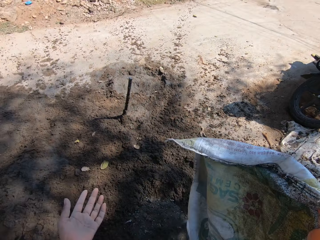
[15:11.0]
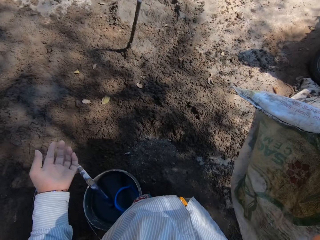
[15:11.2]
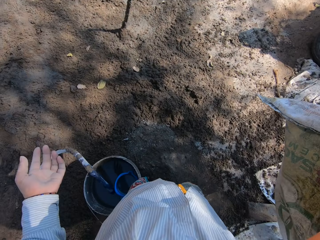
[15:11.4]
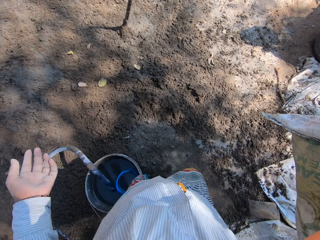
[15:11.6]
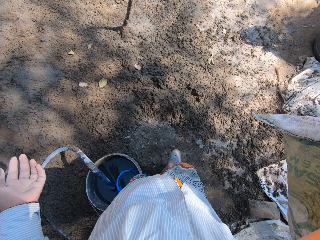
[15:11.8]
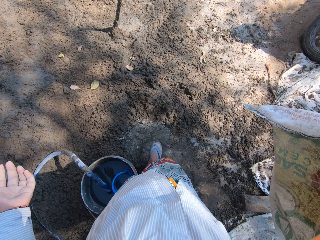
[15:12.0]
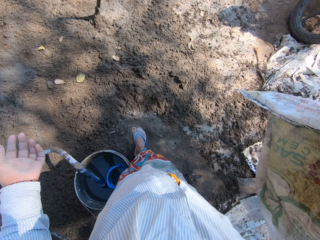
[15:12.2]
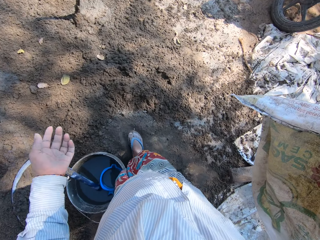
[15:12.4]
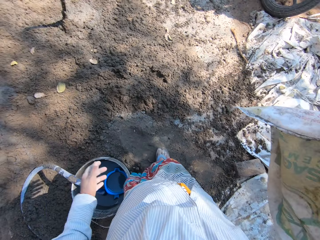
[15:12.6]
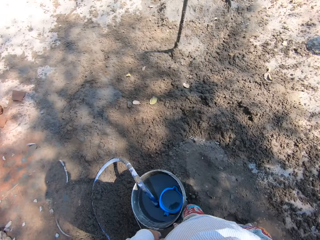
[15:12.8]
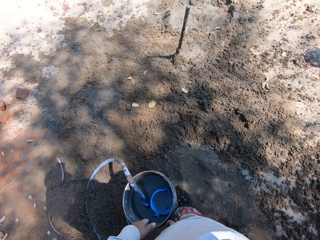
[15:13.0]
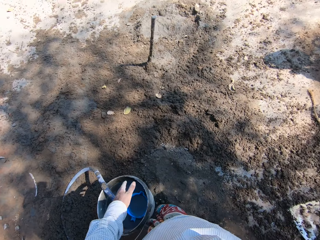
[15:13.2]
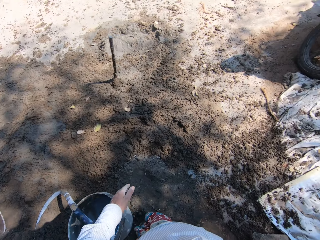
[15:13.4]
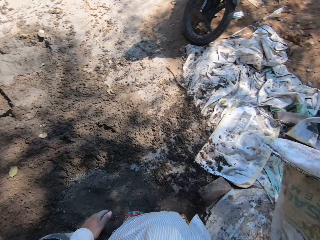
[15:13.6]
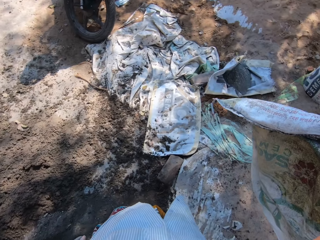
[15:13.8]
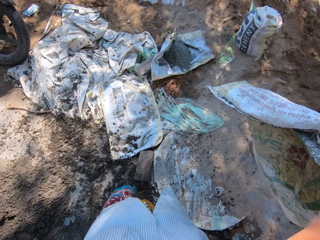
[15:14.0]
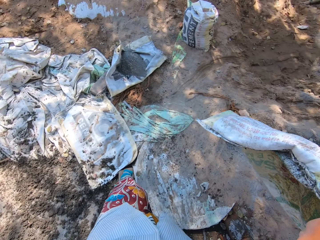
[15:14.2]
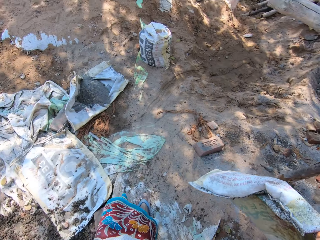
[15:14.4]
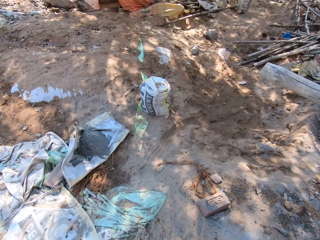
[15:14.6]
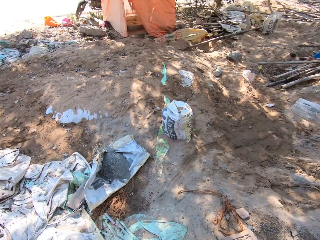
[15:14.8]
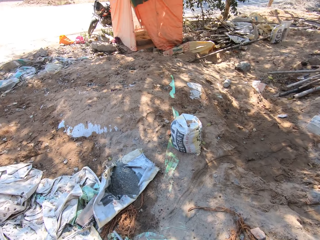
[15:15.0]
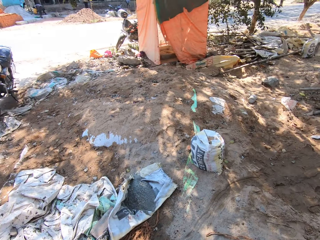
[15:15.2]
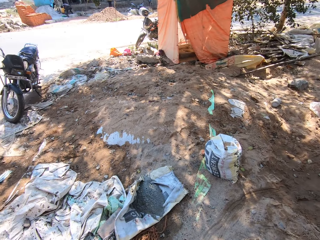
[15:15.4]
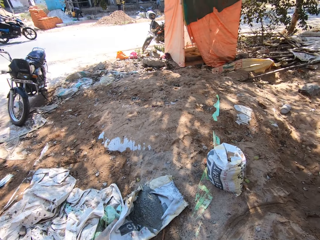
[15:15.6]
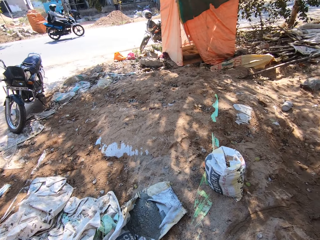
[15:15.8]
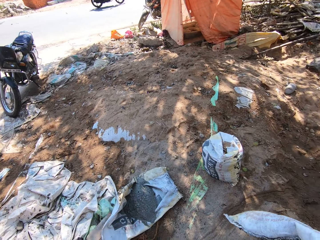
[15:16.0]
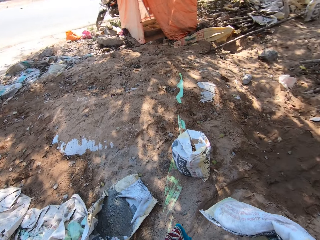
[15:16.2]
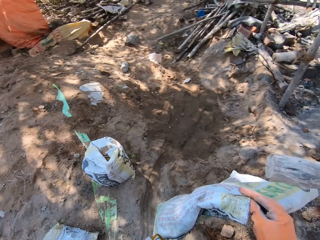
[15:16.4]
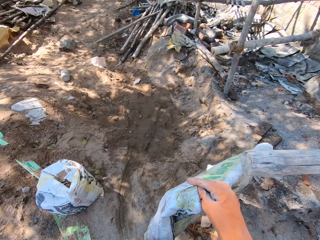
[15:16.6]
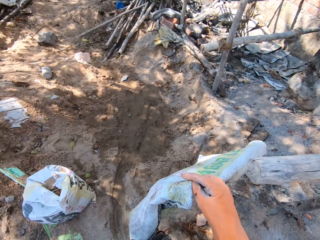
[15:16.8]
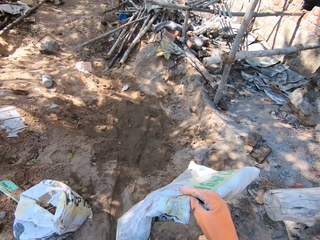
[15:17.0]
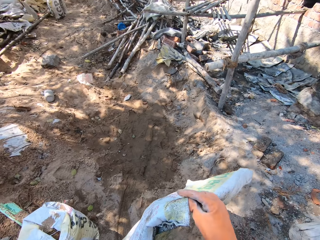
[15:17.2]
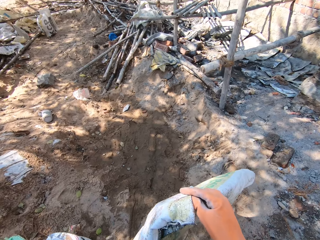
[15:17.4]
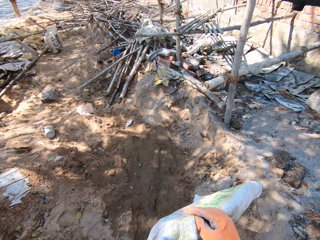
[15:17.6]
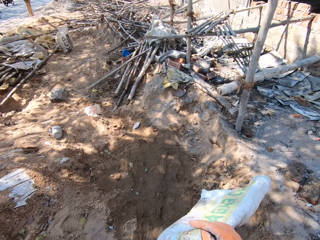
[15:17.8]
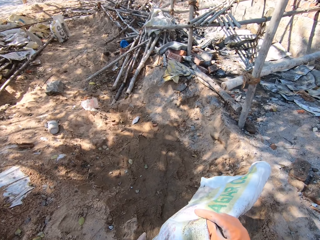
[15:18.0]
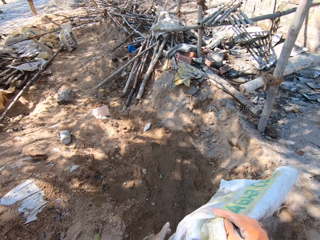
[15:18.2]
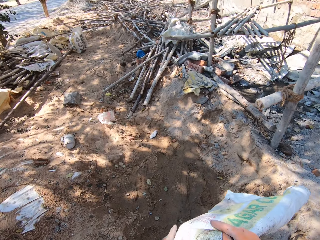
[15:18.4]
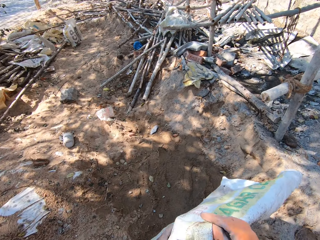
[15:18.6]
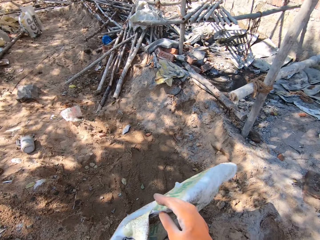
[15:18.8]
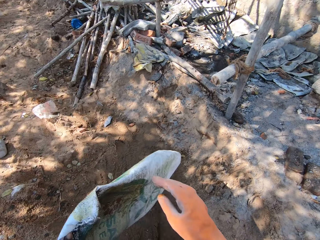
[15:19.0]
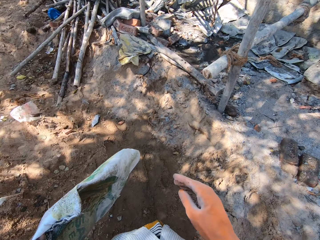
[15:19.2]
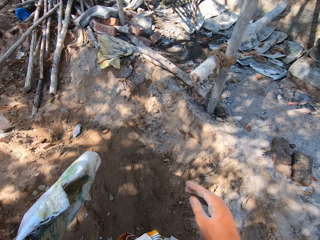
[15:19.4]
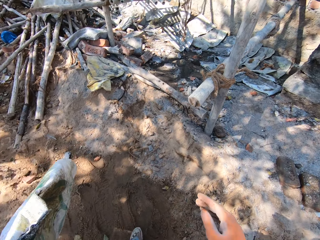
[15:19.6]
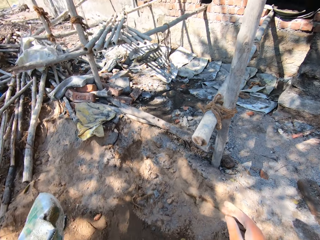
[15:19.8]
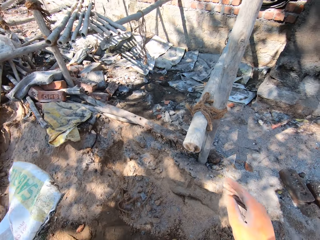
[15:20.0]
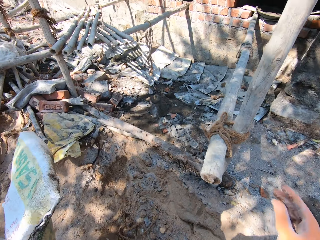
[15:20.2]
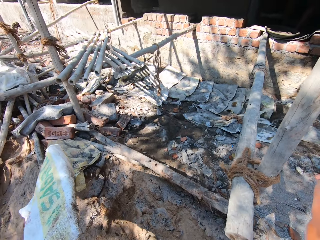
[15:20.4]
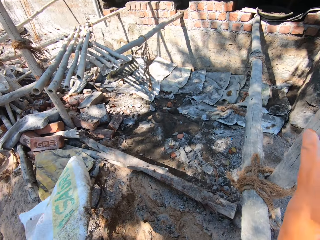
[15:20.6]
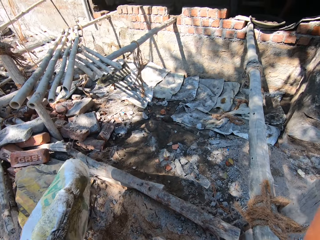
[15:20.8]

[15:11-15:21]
The camera wearer spreads the sand with the leg. They walk around.

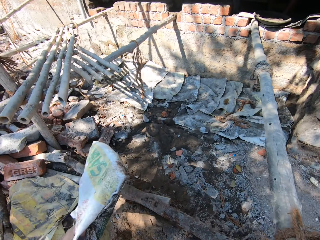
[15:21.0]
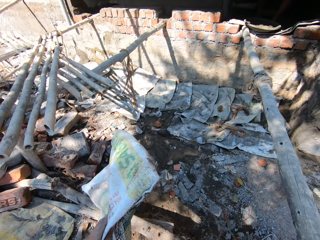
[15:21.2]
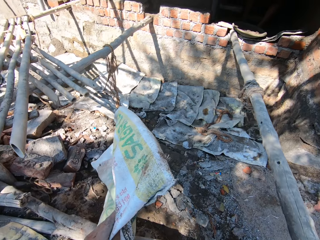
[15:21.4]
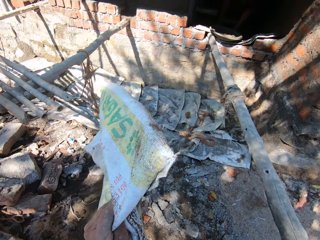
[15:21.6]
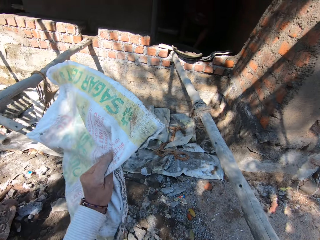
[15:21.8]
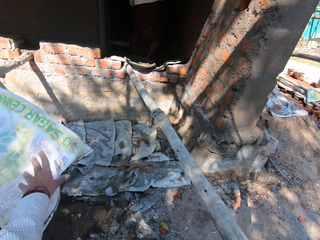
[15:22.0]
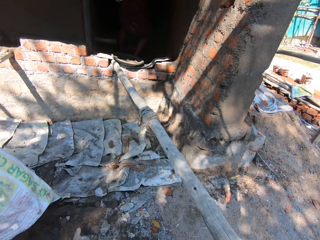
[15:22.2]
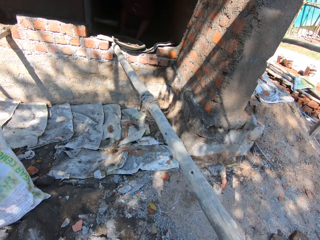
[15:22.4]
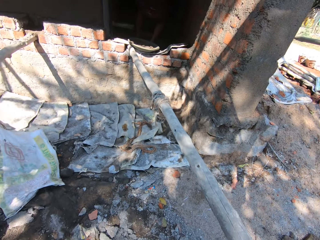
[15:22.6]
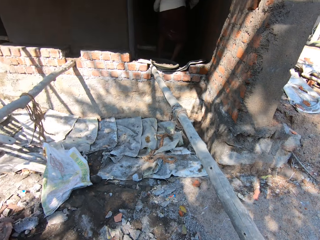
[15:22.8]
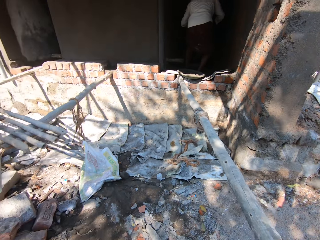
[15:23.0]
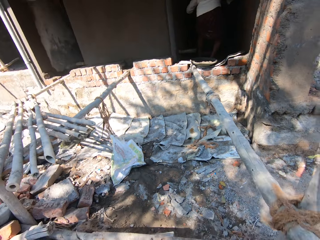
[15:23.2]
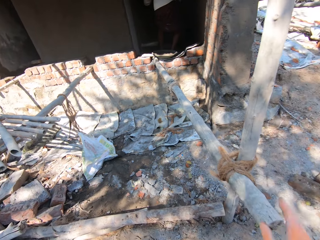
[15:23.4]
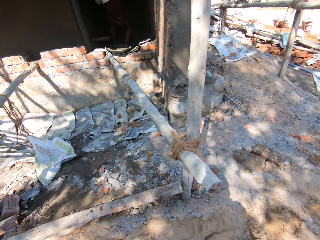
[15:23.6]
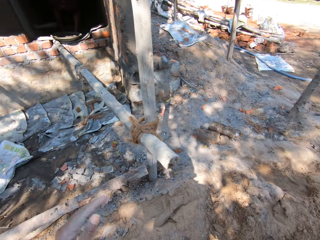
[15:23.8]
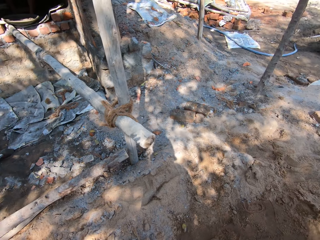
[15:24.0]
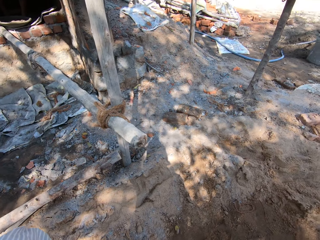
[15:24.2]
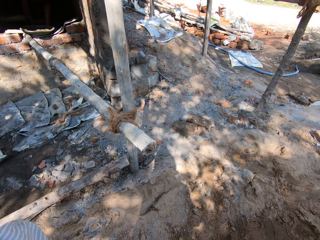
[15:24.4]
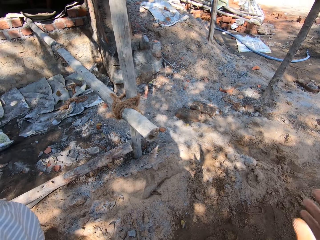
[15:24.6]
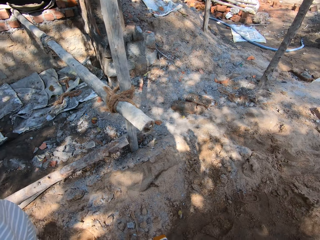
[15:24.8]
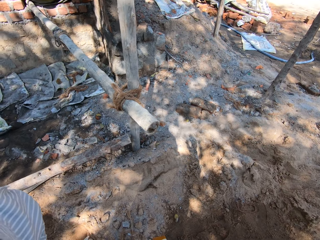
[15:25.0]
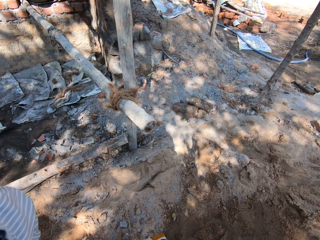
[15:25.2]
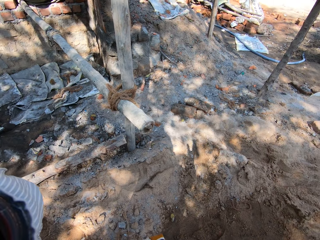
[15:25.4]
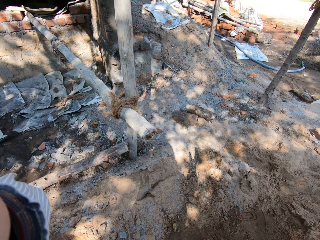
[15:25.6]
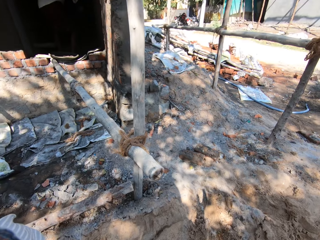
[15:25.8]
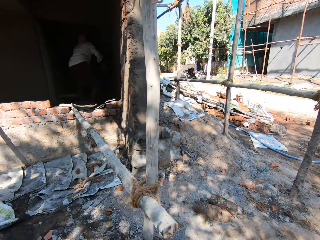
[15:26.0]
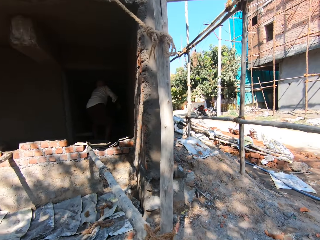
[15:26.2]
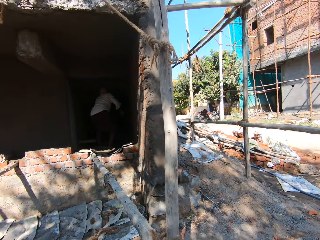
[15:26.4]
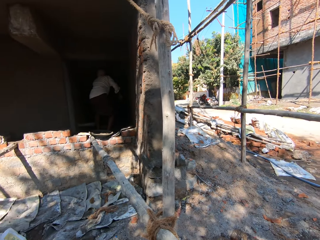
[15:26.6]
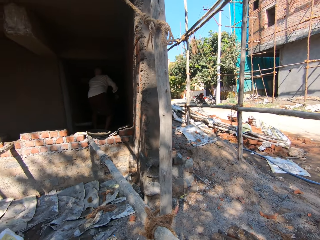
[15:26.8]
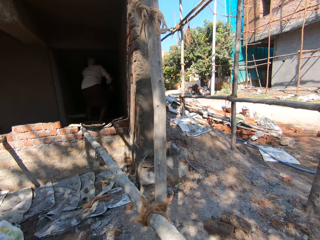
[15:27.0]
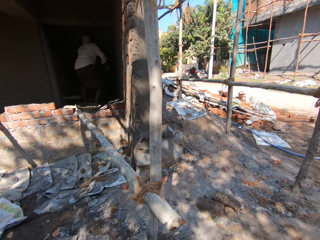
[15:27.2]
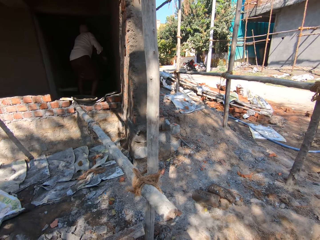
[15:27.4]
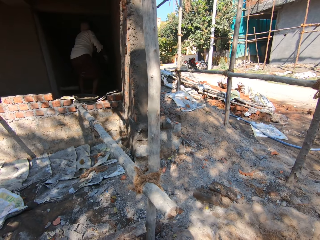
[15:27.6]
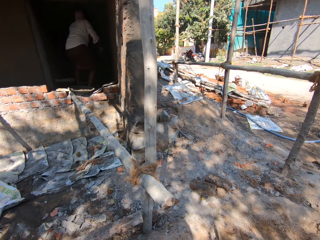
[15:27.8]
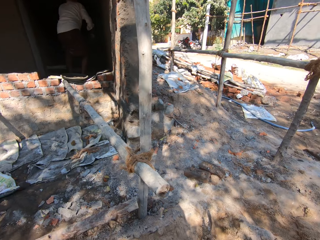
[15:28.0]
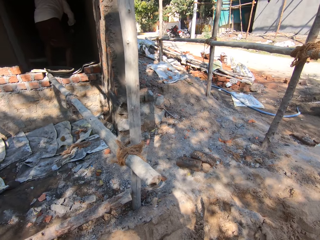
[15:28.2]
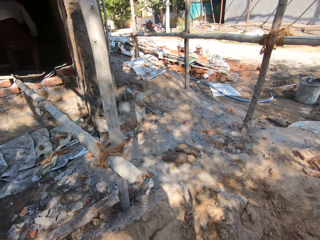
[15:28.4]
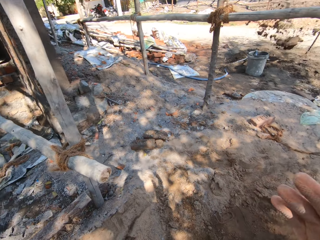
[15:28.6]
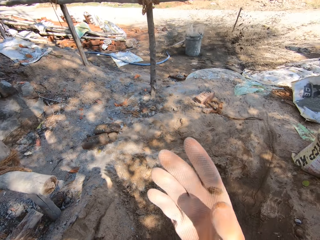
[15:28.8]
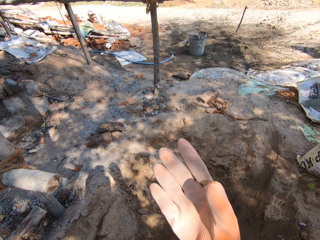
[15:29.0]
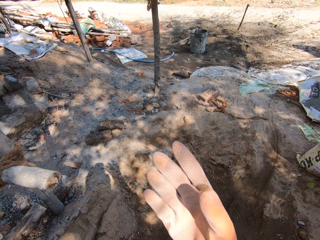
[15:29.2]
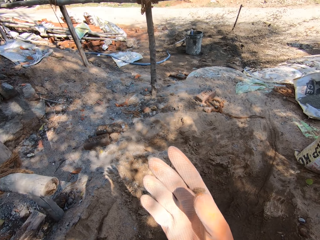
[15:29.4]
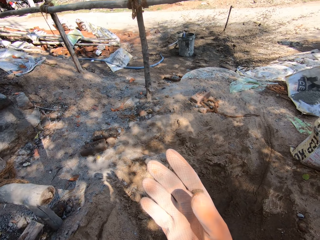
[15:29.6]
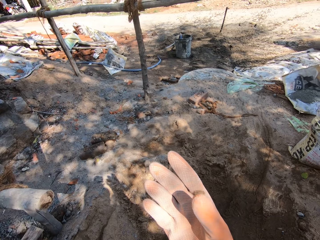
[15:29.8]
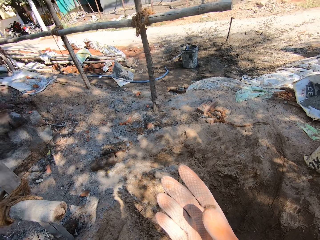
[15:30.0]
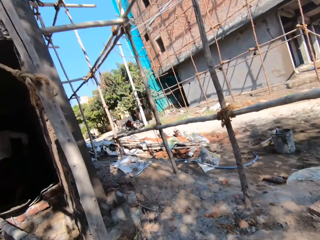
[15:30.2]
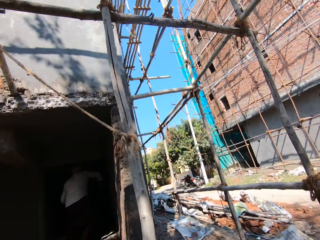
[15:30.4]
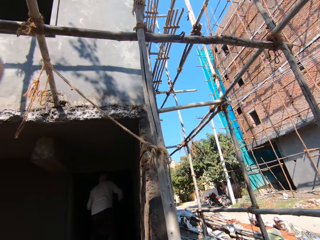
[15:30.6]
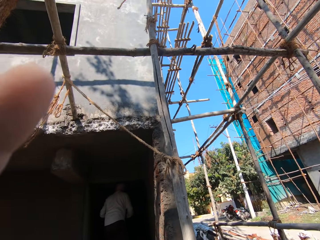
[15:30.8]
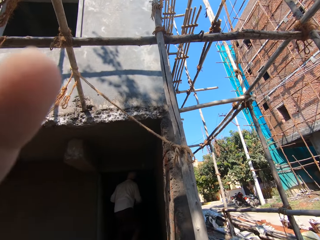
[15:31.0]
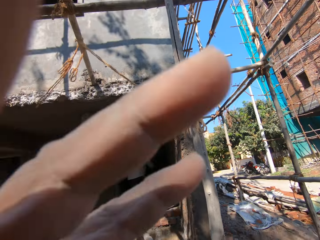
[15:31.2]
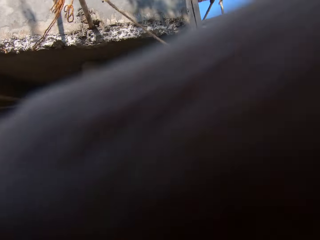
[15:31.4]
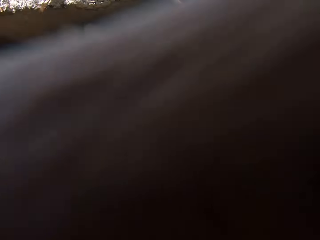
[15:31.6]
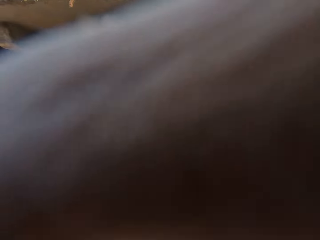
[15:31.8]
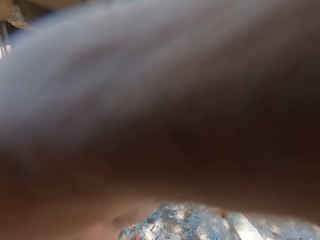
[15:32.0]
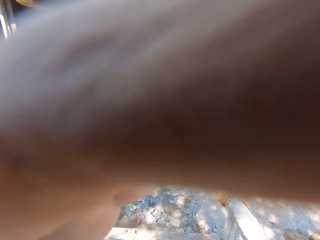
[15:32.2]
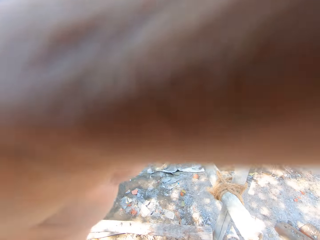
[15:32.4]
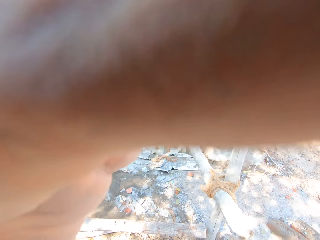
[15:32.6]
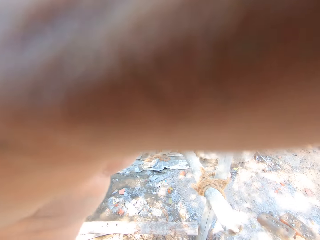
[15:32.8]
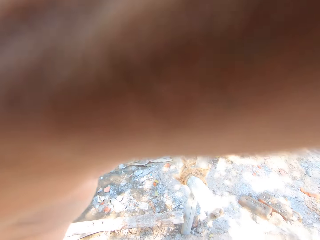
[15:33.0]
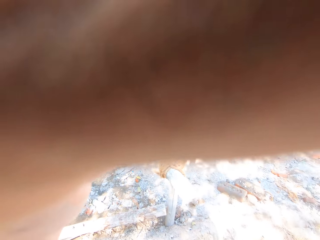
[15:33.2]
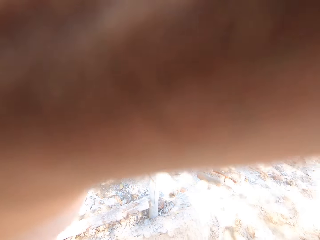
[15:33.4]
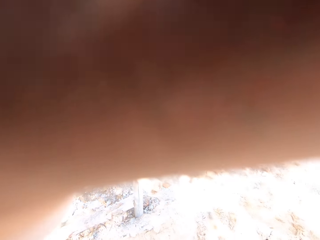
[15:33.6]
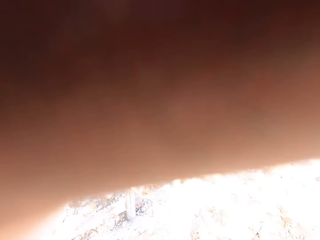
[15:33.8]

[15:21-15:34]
The camera wearer touches the wood. They drop down the sack. They look around. They stretch the hand.
